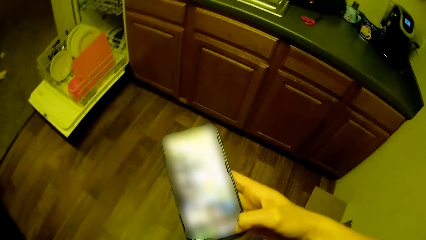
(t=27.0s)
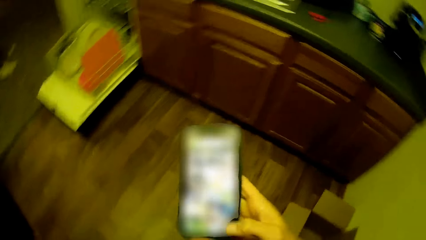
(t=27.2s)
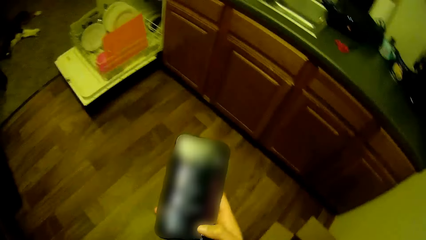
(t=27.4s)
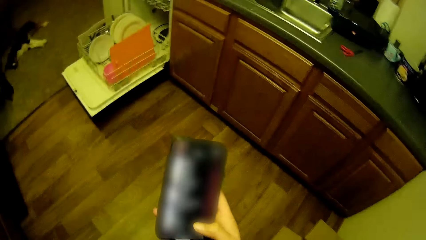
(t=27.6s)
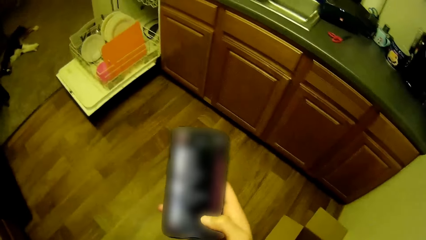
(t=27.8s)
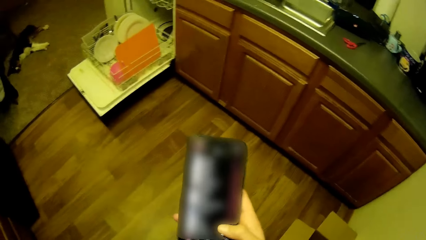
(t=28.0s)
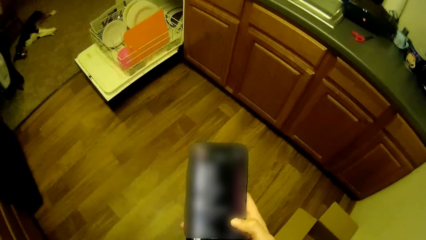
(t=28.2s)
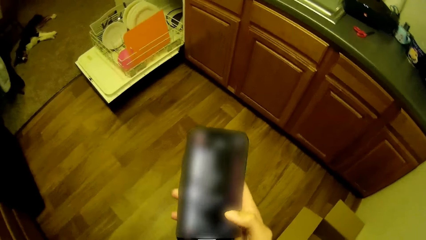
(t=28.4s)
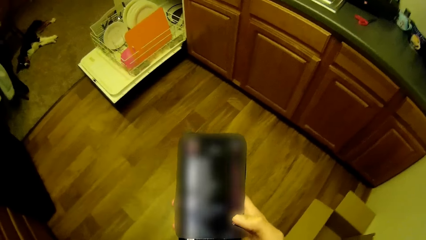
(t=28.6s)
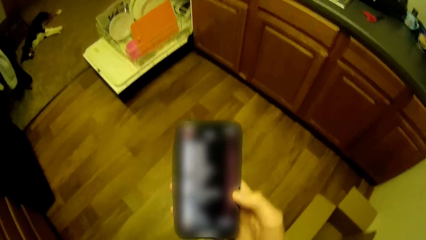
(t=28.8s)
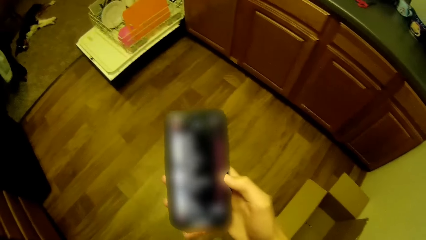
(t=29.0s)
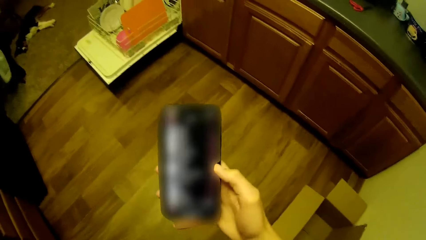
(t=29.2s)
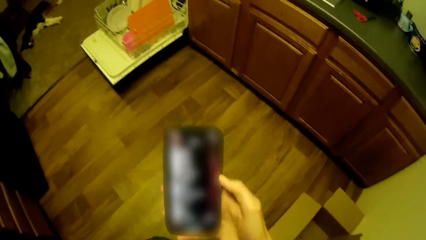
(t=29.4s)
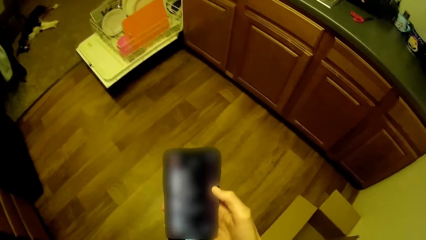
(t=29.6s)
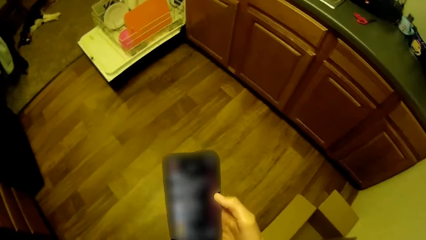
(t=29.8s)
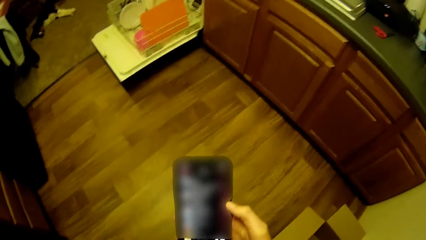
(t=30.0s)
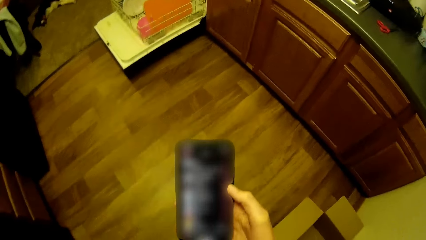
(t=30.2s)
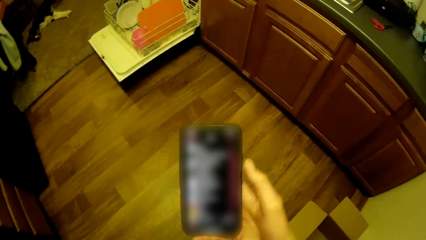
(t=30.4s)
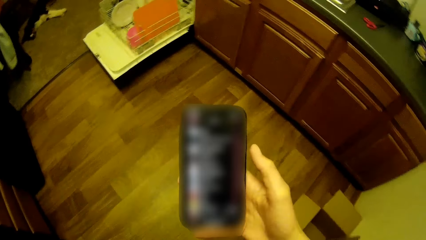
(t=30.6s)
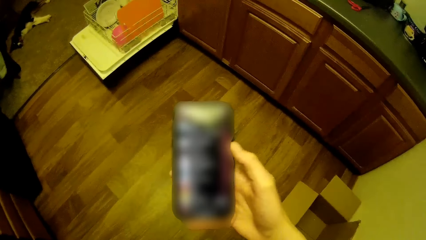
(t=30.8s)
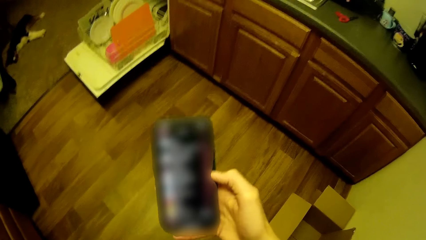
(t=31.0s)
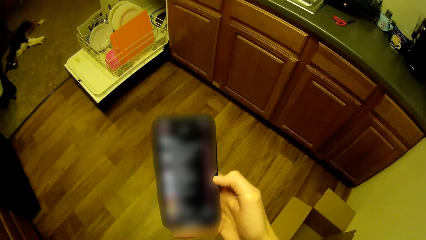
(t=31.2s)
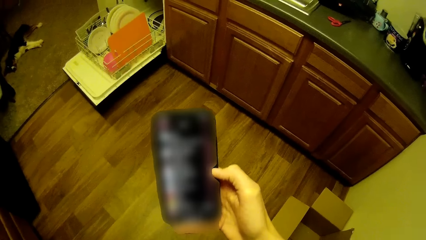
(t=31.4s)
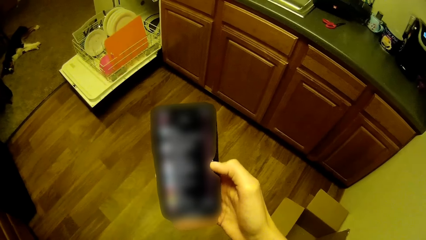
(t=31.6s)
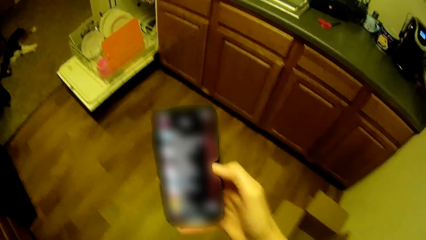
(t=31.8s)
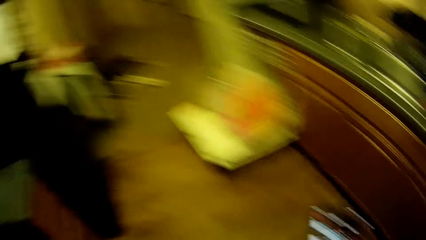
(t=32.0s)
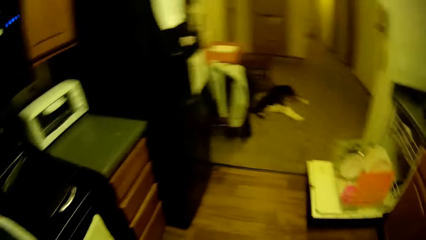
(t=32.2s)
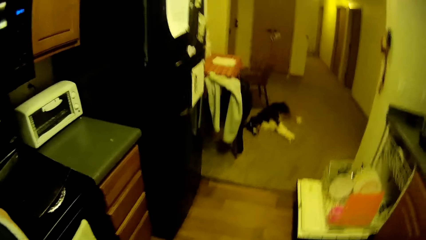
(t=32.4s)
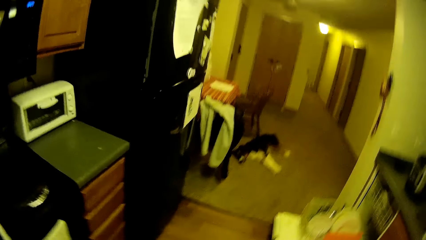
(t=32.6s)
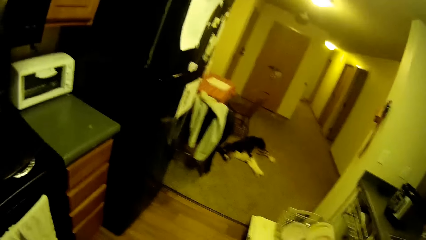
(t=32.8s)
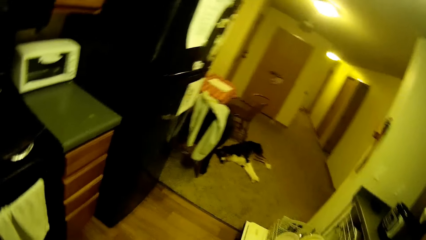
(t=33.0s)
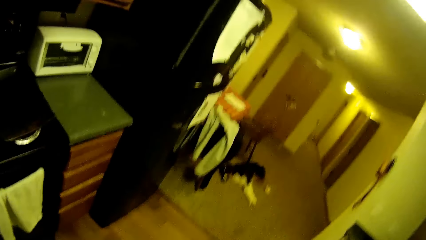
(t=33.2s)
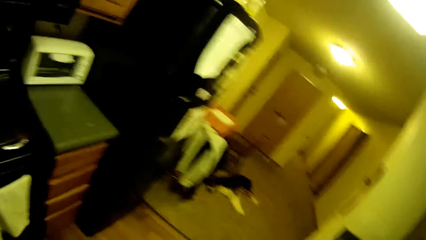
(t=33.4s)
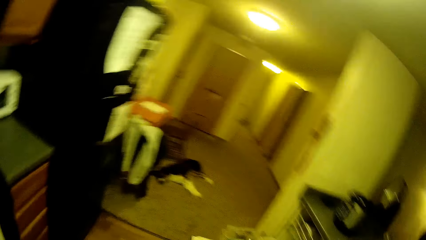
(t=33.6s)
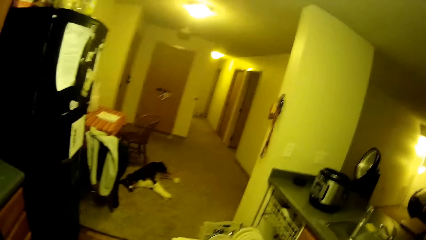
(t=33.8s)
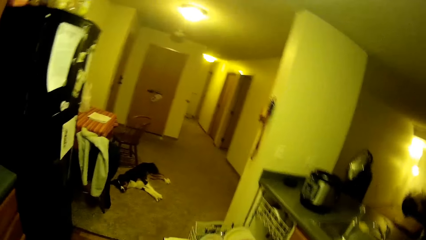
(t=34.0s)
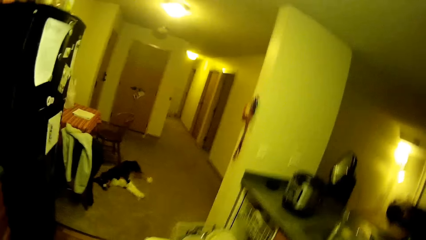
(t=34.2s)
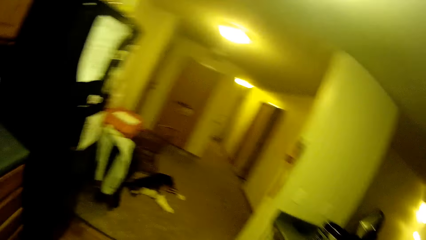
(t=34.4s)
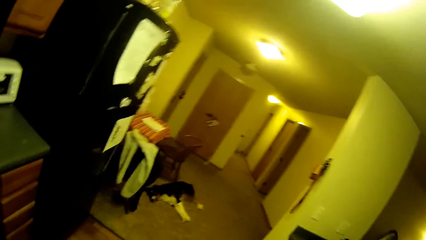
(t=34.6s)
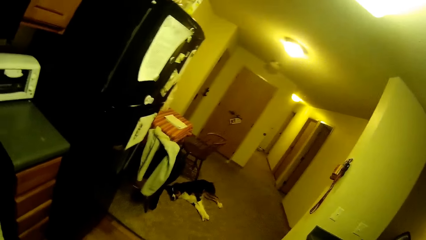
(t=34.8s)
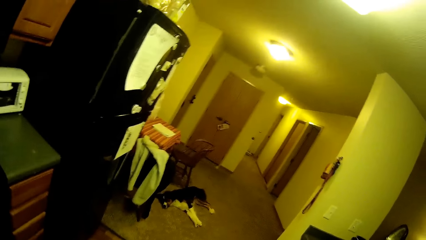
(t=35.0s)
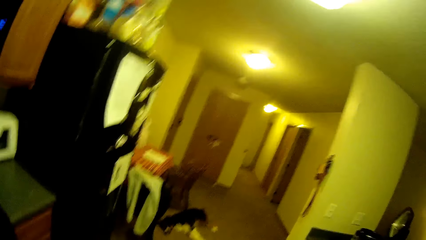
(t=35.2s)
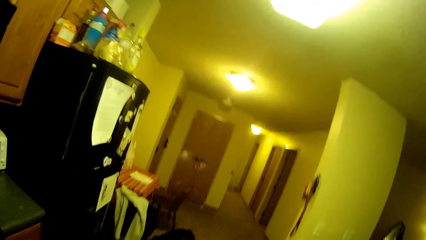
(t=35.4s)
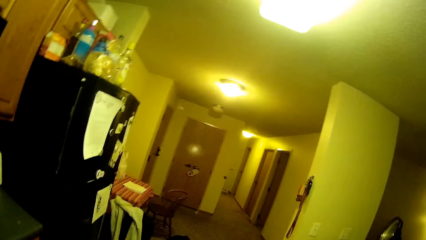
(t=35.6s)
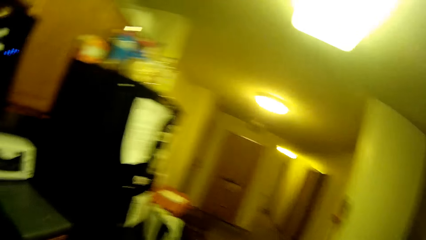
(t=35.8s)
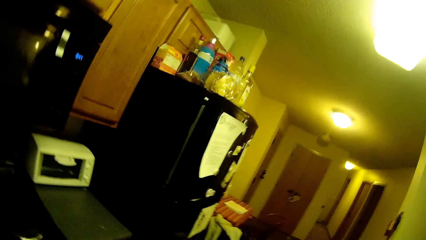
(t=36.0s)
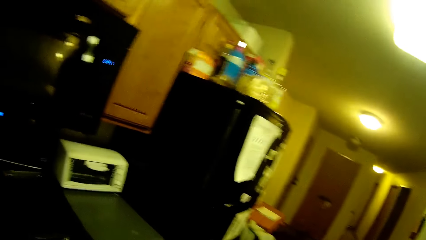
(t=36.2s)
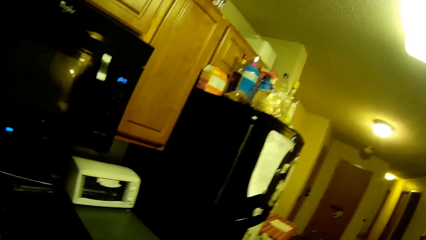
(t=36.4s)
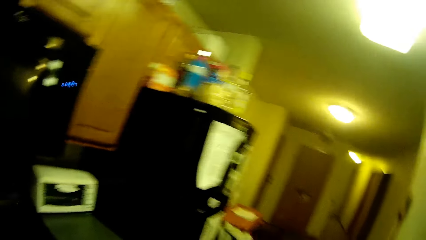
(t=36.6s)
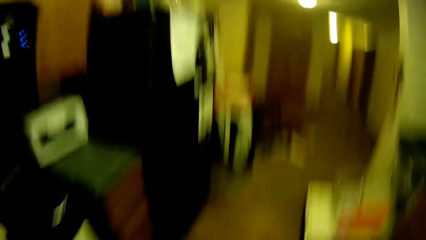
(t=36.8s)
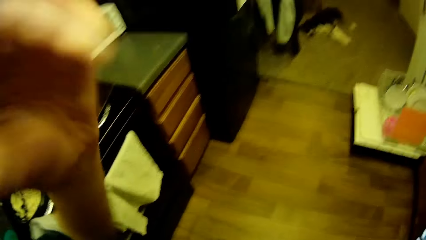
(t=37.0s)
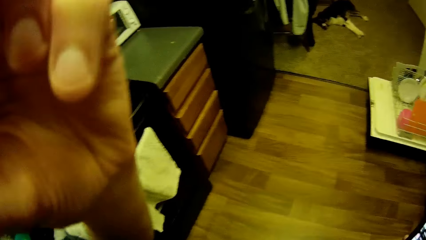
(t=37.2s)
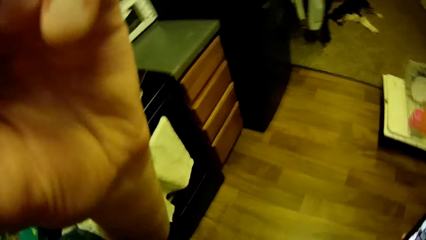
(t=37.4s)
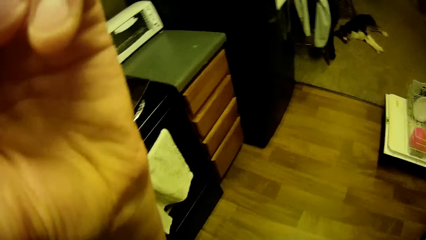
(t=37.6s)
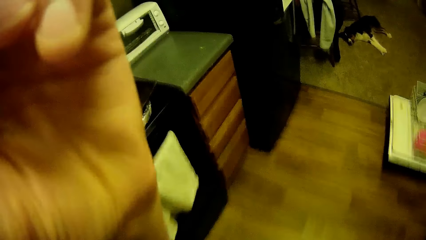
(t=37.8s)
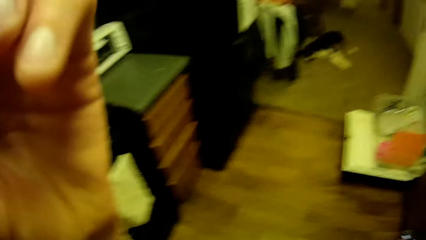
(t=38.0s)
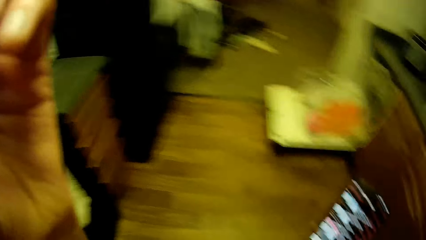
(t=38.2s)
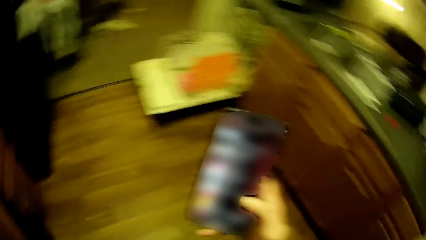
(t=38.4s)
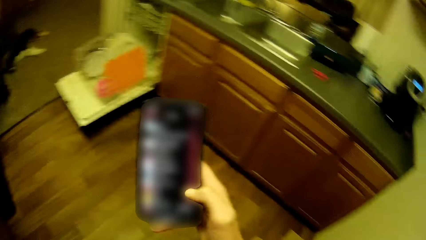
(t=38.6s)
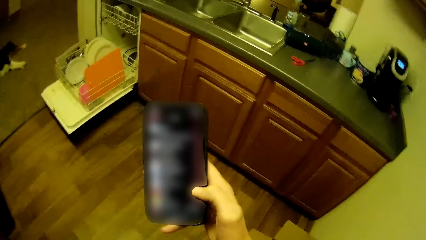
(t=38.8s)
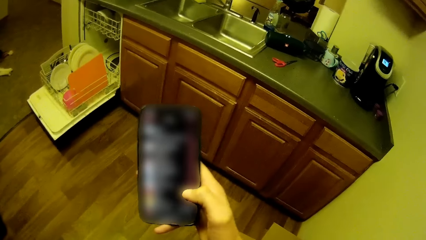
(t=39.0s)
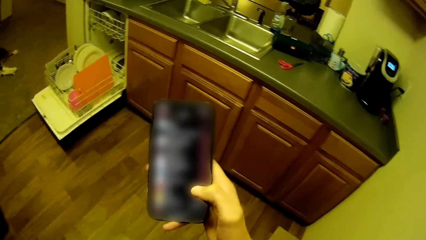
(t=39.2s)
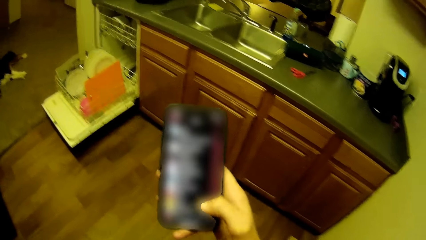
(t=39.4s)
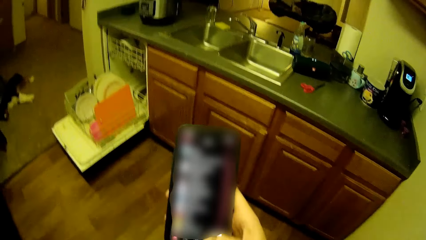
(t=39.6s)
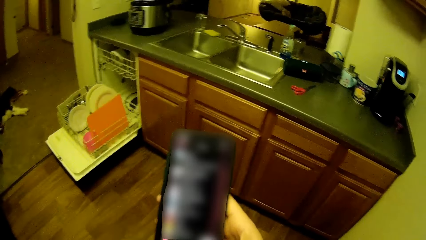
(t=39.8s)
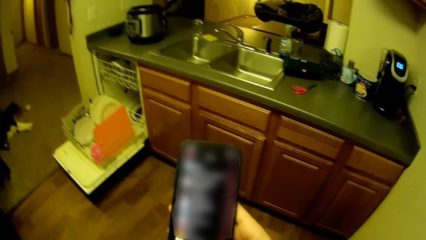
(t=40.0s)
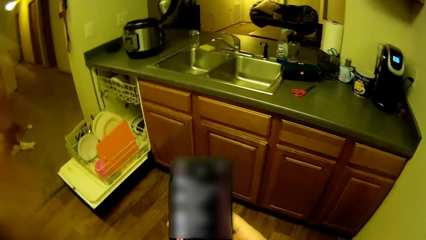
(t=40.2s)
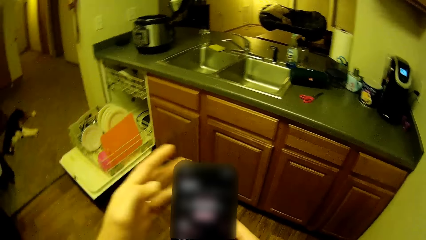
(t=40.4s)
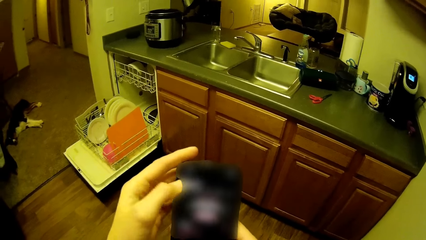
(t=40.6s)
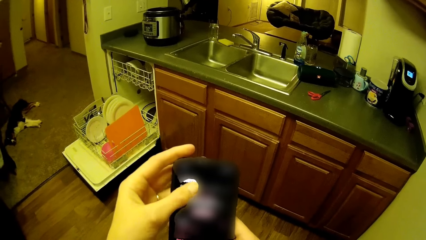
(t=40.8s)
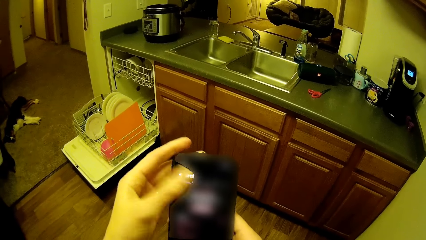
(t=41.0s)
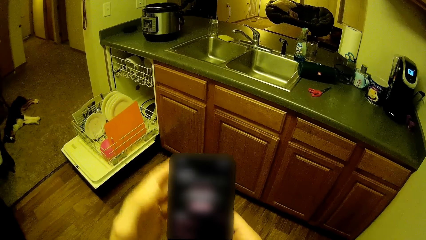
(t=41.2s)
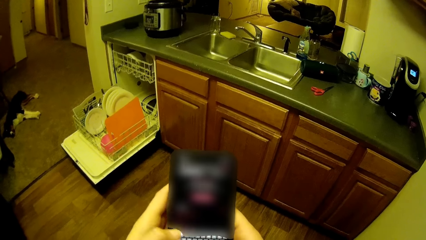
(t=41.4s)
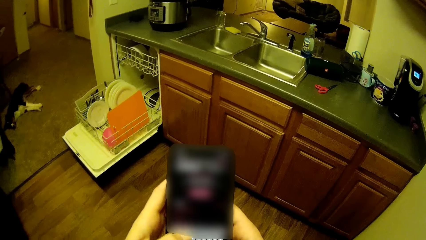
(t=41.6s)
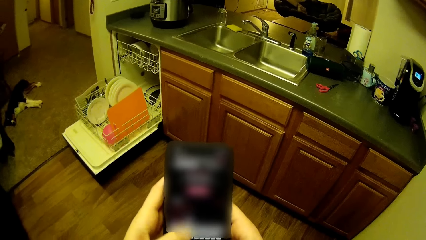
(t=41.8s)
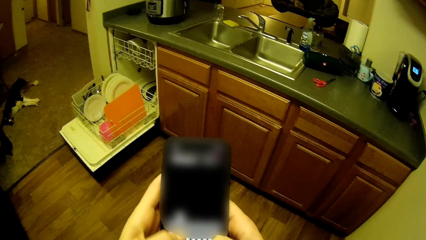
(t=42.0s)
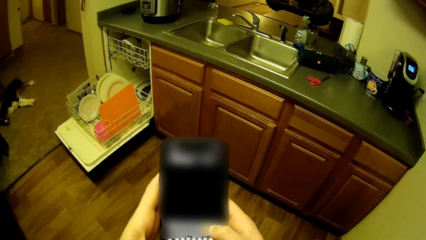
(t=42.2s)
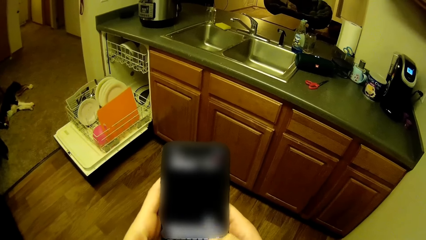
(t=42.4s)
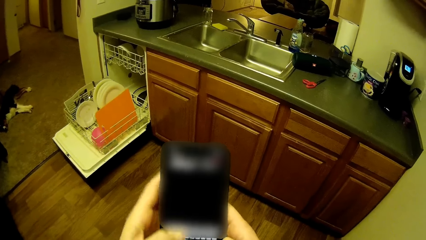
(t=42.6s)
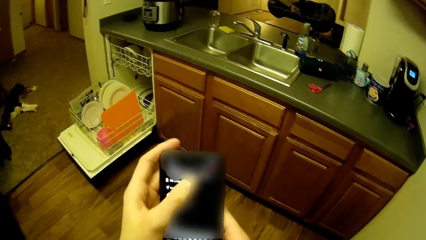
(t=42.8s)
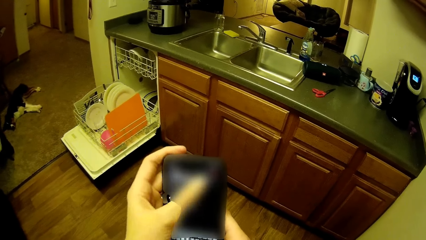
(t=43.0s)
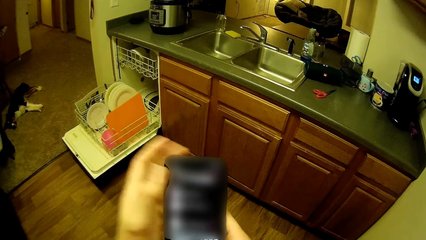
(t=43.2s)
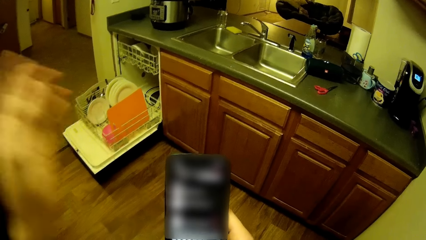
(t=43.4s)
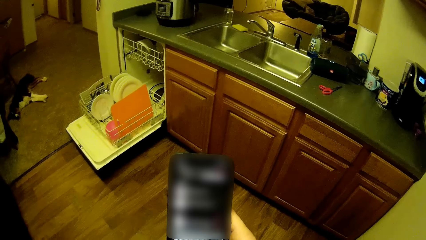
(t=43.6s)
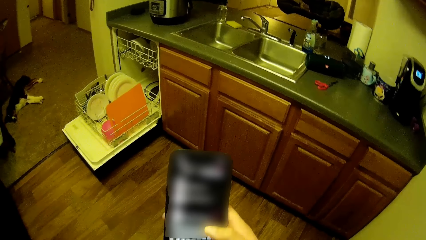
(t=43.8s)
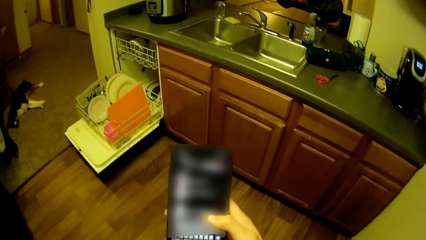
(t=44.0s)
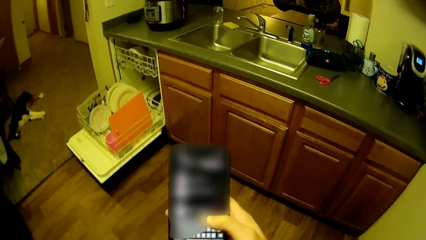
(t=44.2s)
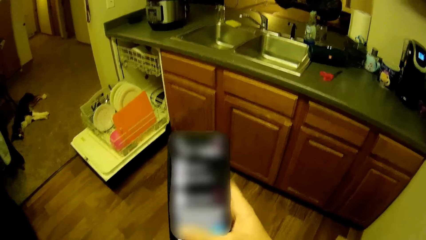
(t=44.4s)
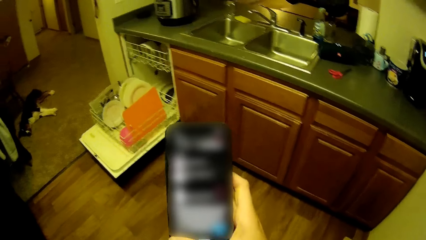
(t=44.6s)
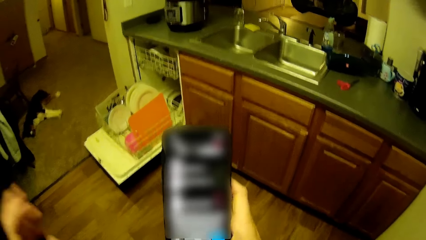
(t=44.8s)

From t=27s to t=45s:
The camera wearer holds a phone. They look around. They scratch their face. They hold the phone. They chat on the phone. They raise a hand.
